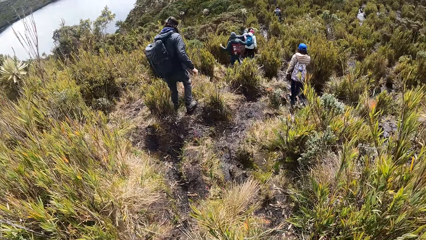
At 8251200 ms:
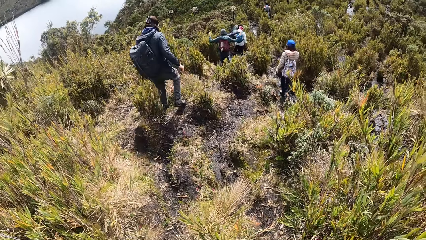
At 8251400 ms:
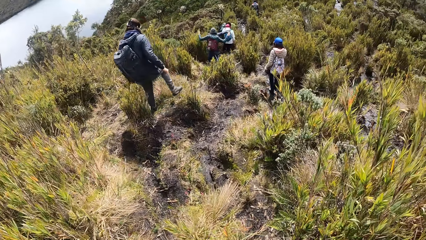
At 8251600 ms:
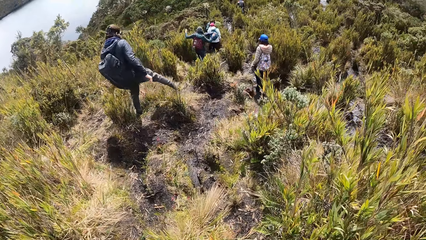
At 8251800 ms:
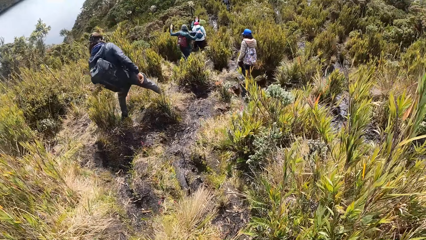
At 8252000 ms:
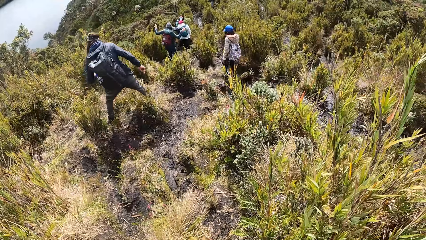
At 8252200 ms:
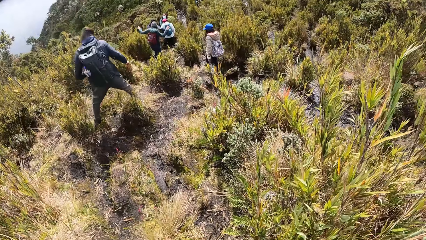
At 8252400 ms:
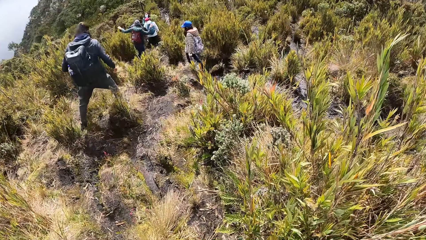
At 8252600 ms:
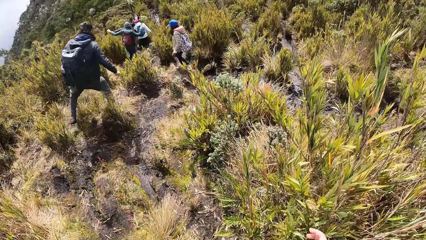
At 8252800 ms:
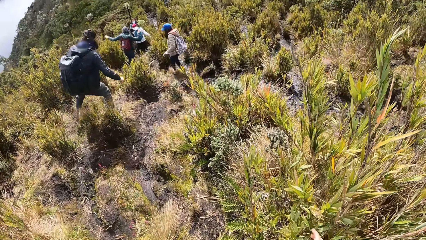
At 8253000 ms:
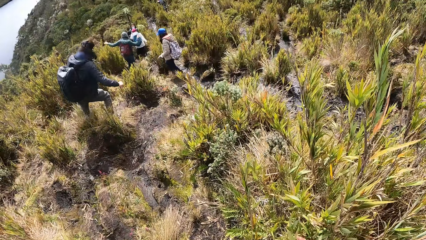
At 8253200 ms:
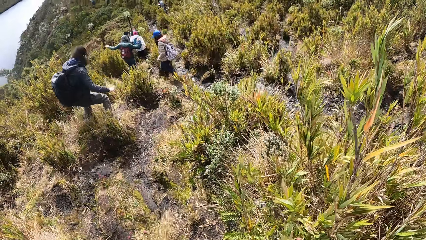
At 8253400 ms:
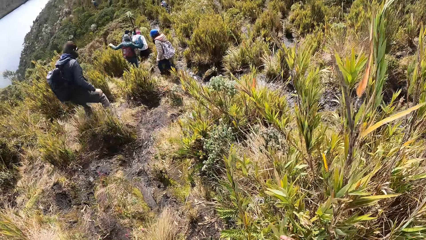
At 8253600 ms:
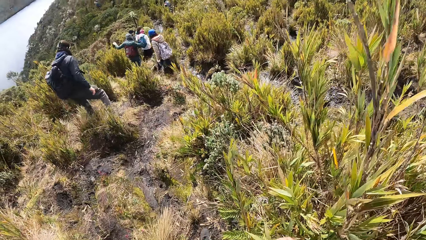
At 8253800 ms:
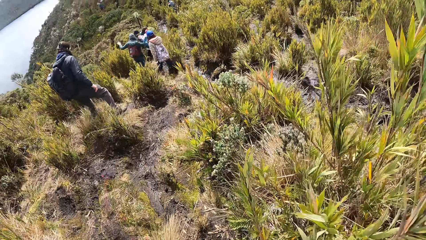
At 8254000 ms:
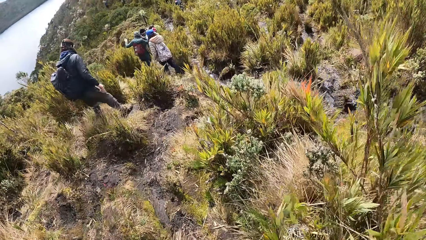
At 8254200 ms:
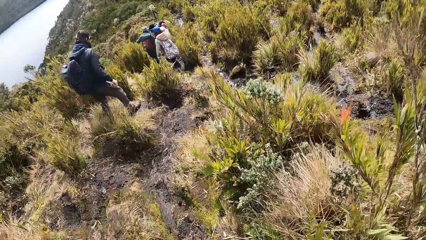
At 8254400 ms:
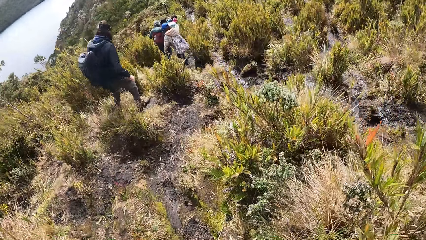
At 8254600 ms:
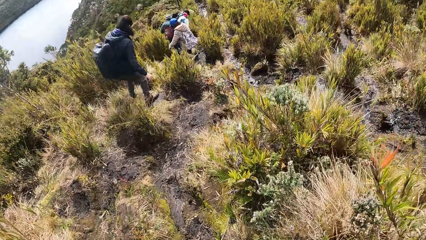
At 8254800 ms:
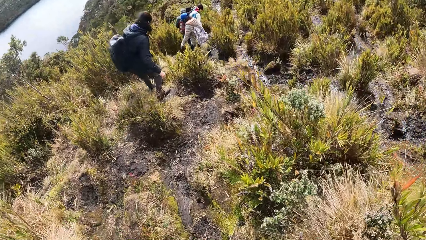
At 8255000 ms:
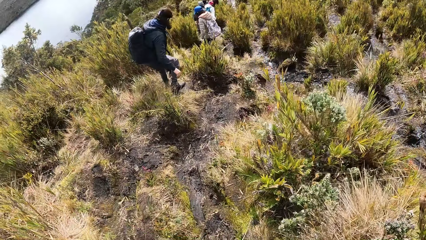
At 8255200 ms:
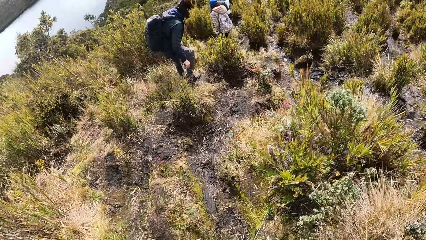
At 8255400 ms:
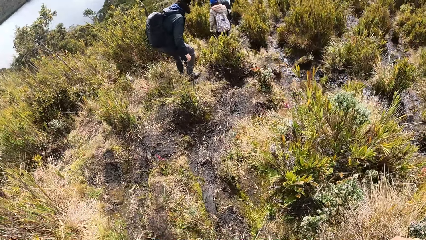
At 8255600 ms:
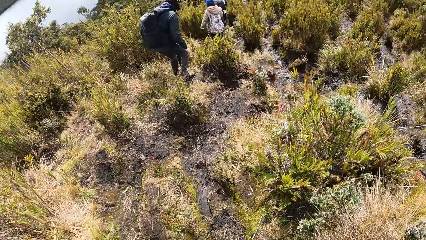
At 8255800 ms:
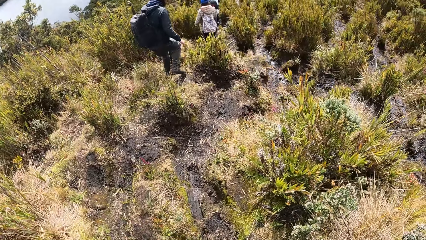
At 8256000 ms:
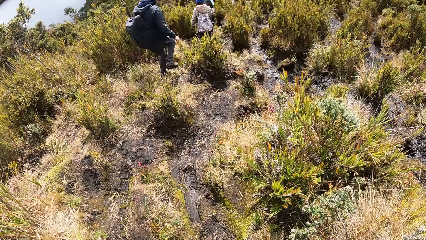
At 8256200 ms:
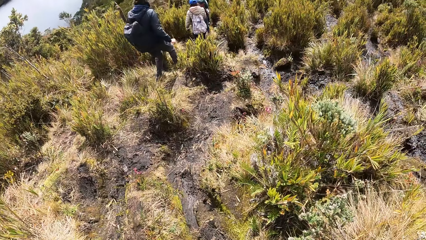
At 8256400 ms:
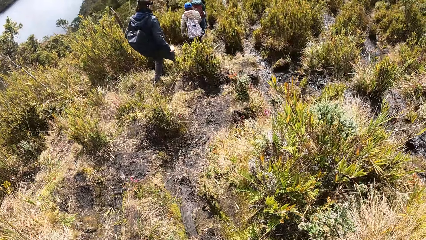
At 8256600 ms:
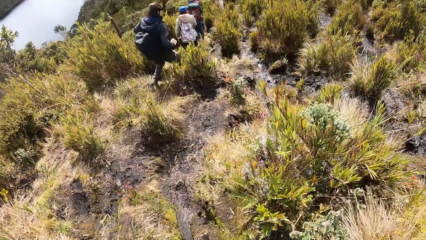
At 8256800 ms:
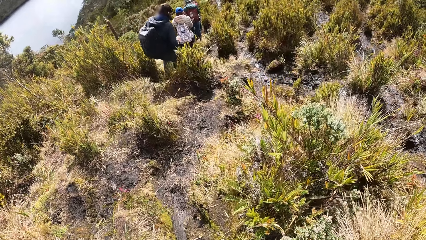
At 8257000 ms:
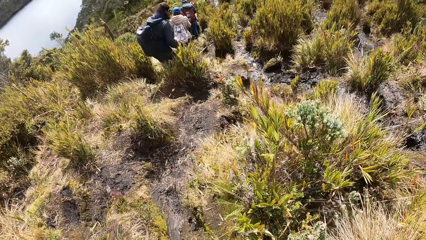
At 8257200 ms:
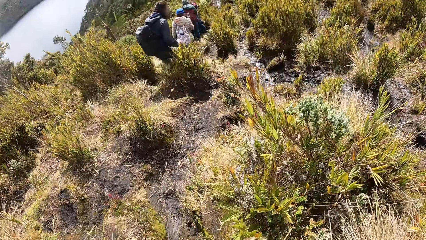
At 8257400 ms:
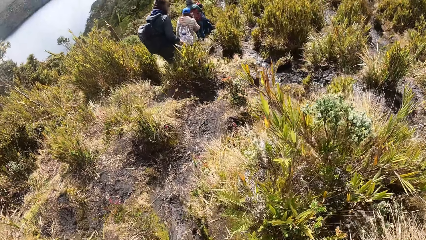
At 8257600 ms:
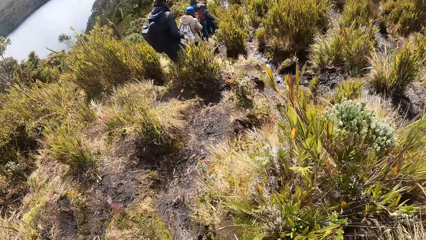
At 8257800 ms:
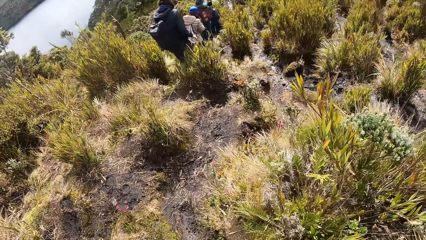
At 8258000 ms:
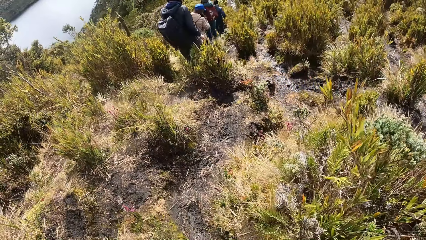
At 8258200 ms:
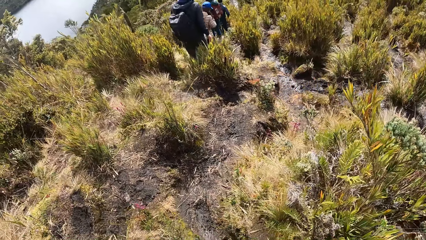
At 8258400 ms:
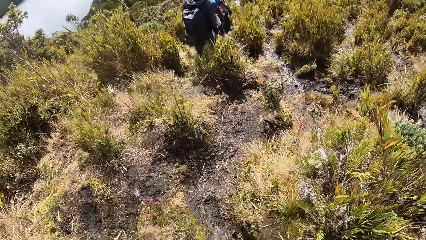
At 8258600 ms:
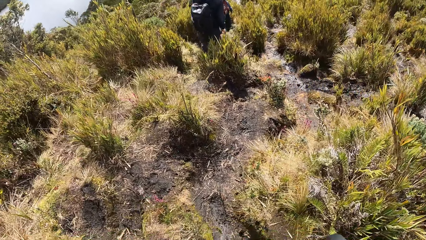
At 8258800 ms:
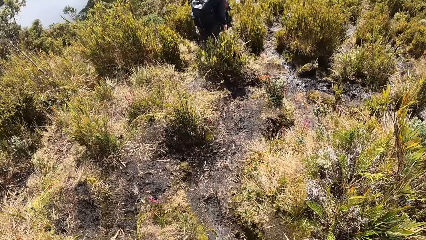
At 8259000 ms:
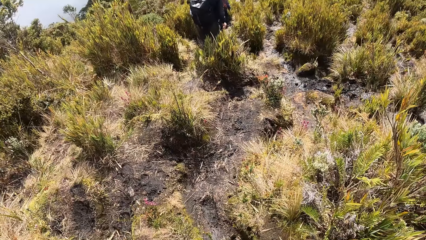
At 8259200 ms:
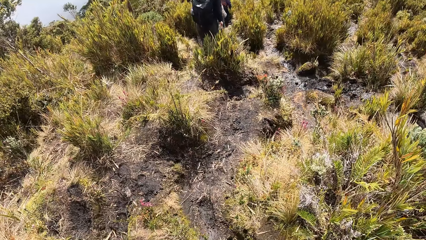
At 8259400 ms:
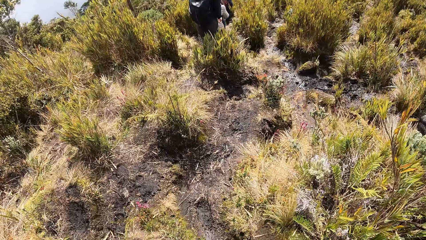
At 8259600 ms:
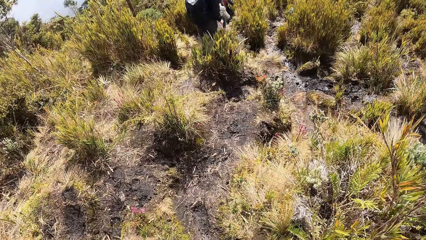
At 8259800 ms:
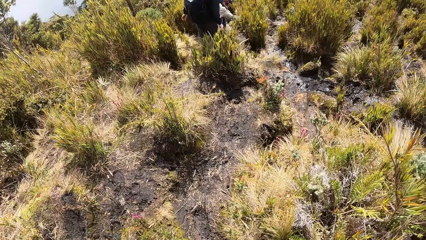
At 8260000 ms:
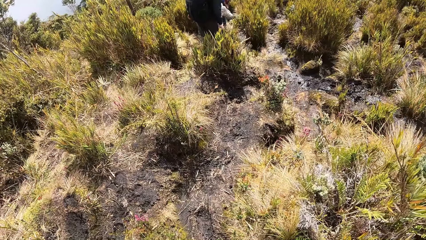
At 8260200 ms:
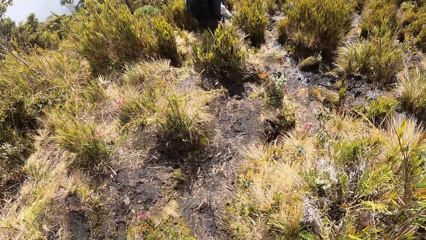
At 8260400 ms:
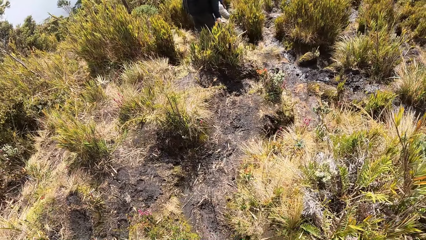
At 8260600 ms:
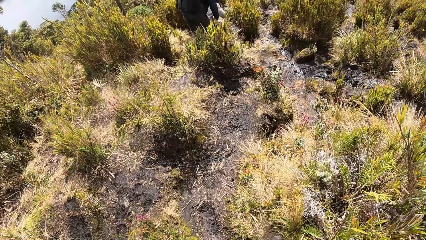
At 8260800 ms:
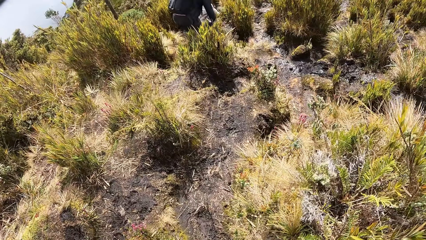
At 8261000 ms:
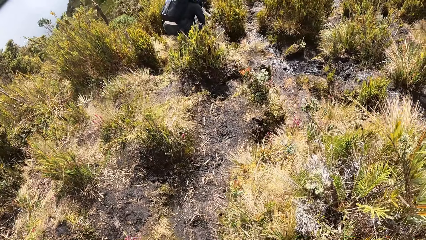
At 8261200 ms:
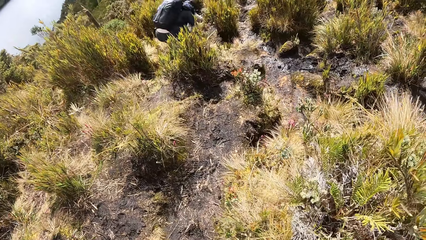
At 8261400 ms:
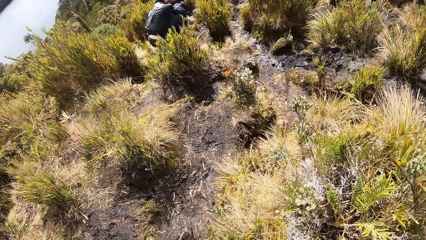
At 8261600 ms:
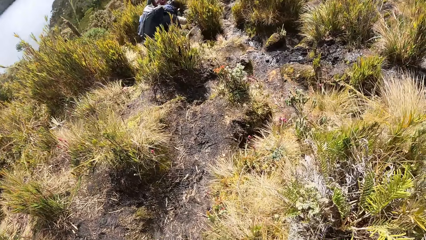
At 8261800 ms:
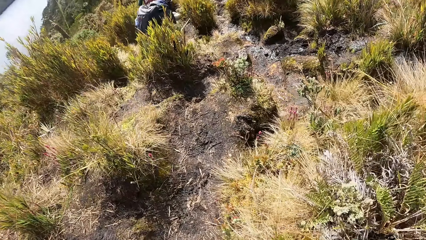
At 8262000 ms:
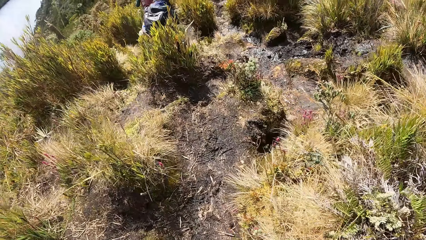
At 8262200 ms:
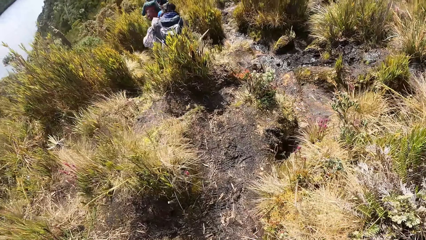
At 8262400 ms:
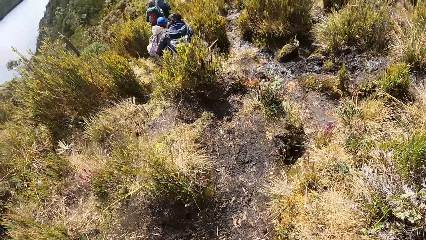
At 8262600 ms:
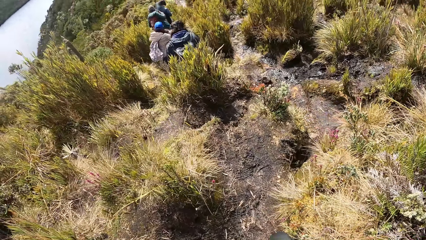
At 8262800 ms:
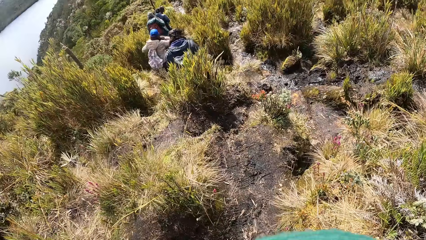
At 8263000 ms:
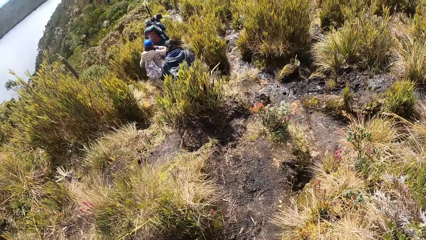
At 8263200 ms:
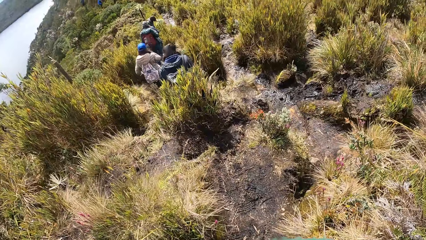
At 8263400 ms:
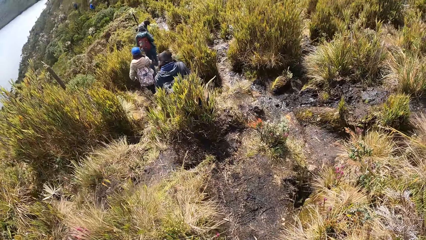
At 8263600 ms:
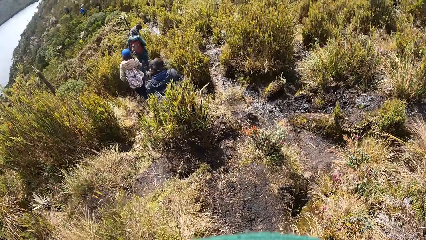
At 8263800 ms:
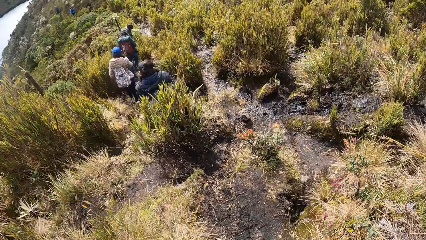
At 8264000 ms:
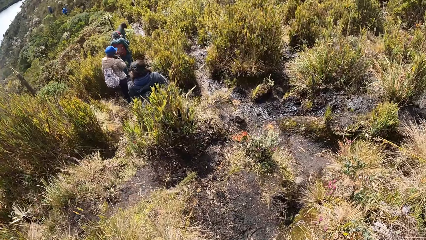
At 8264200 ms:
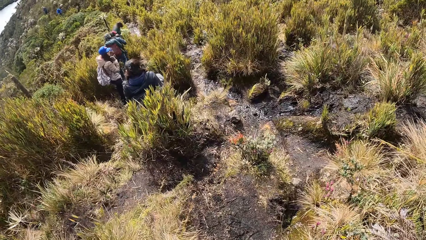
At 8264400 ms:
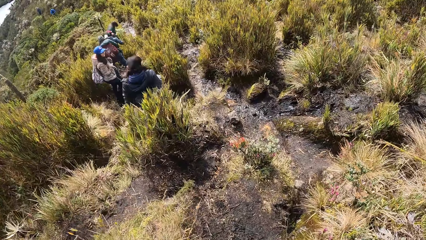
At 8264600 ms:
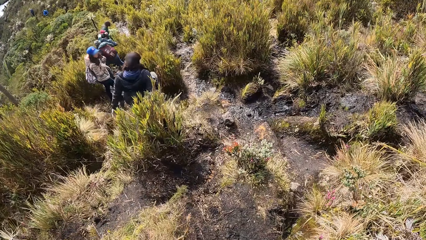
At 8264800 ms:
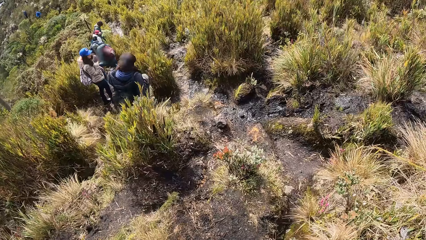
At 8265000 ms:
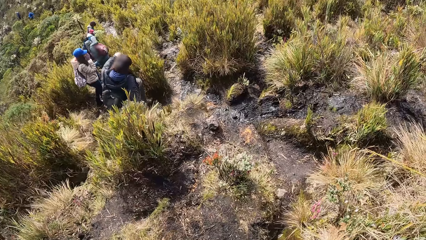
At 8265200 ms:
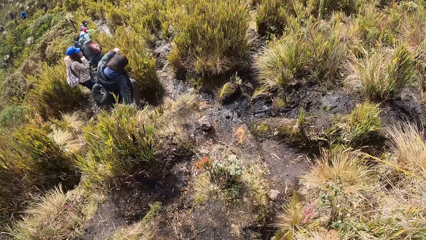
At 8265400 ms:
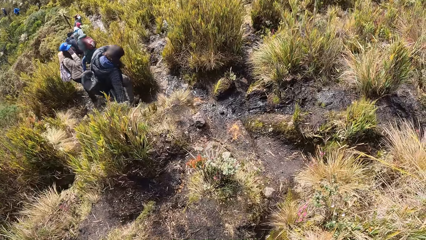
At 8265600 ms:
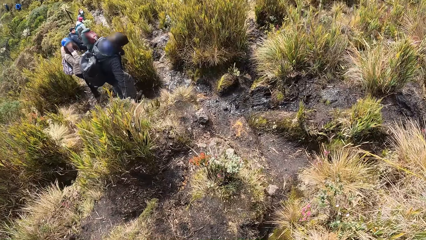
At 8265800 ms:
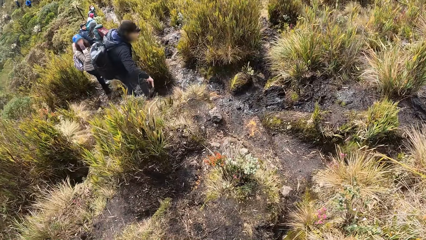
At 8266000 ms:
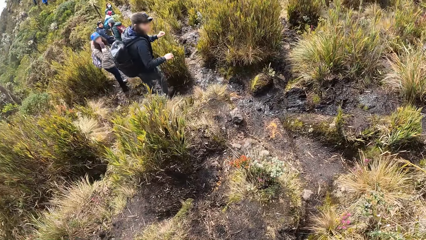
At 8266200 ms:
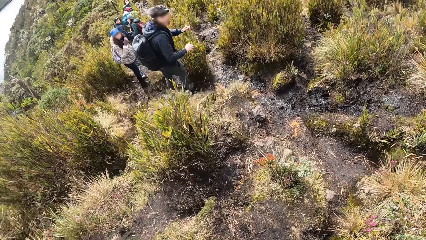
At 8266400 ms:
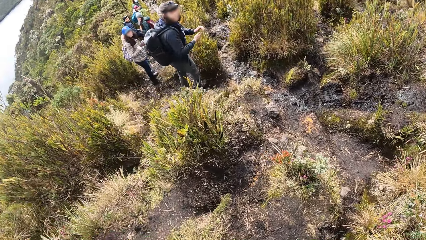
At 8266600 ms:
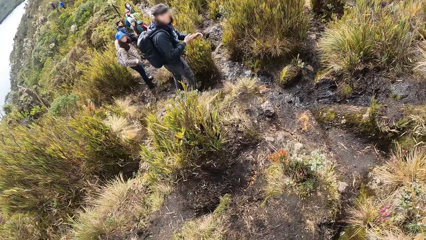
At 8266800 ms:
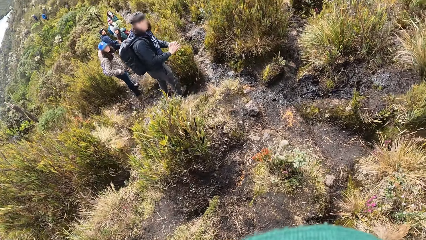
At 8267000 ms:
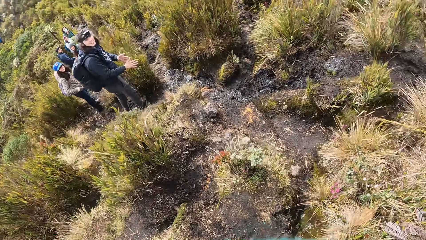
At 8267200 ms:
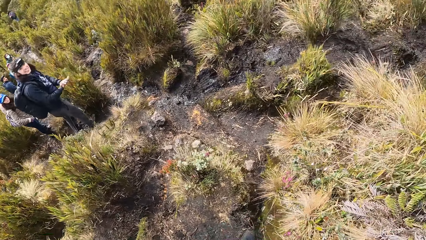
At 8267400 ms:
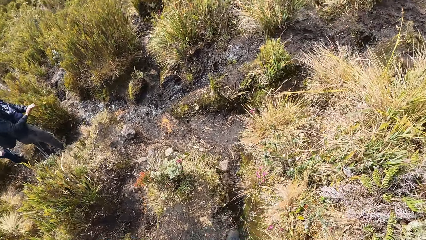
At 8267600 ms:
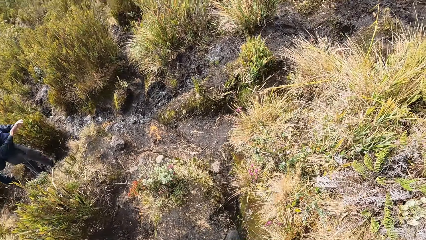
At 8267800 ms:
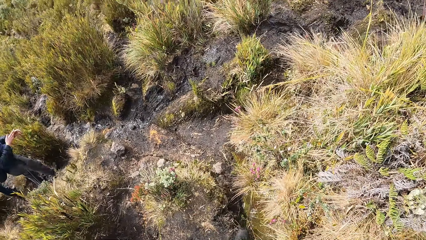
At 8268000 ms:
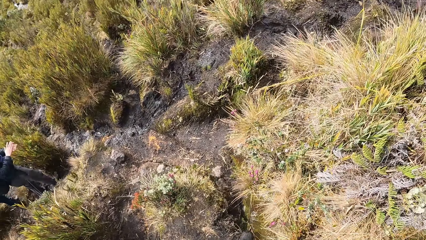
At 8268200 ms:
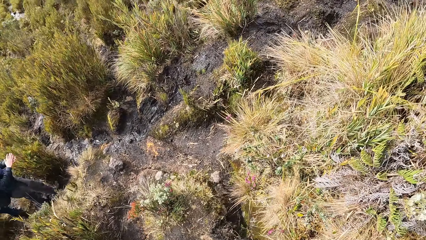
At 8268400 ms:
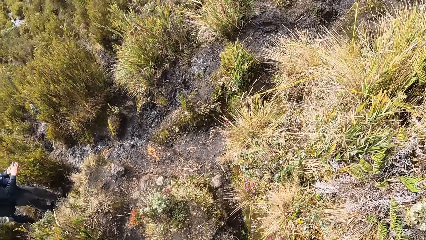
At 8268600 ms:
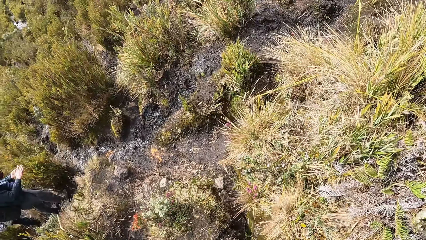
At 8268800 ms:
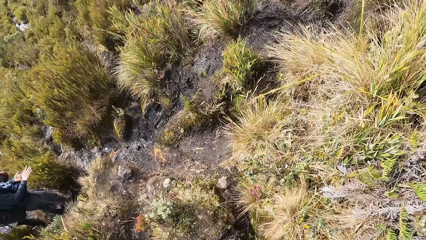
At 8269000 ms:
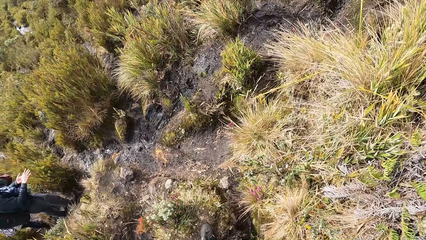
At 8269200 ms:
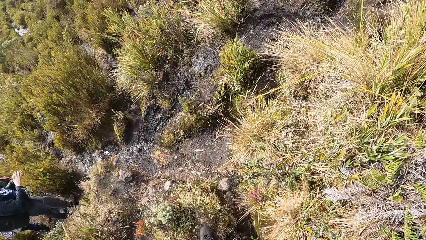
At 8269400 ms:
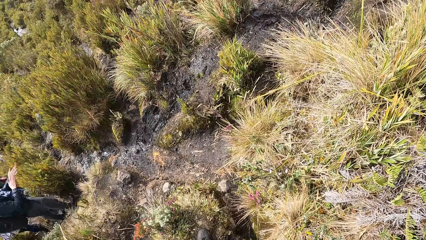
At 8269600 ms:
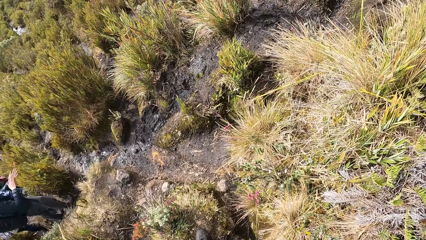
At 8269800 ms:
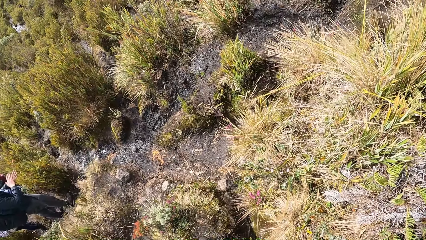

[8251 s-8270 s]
The camera wearer looks around.
